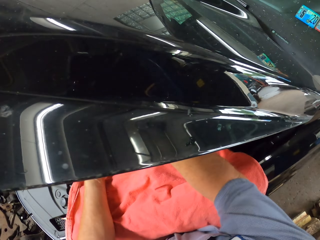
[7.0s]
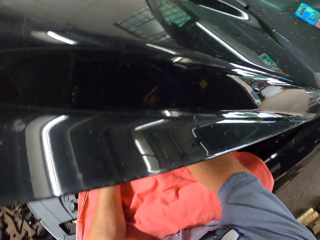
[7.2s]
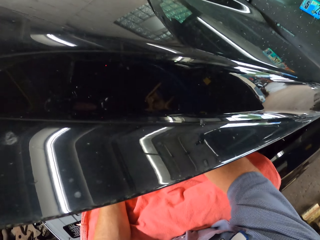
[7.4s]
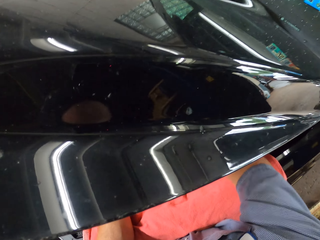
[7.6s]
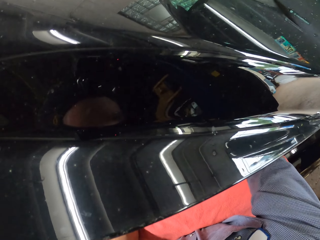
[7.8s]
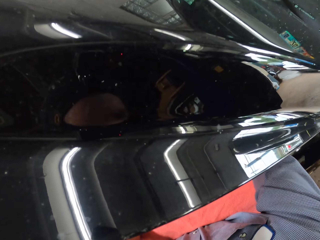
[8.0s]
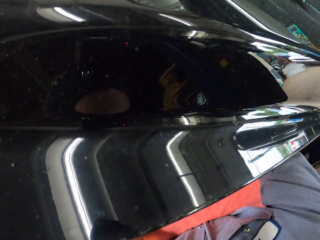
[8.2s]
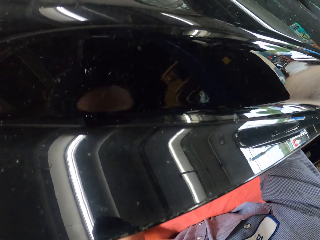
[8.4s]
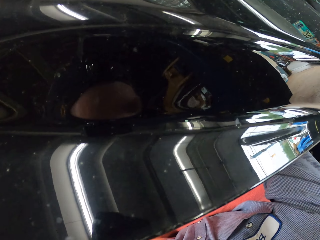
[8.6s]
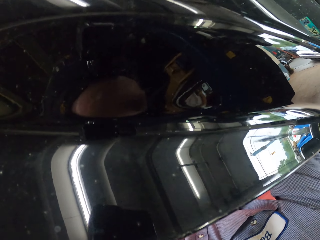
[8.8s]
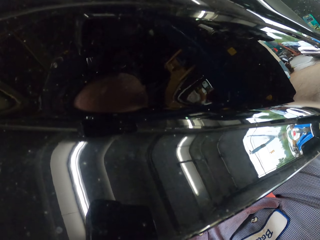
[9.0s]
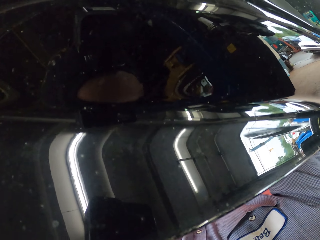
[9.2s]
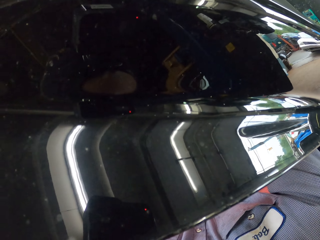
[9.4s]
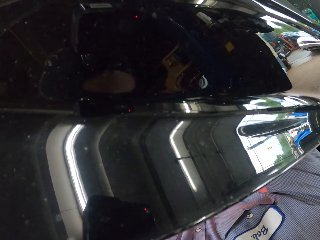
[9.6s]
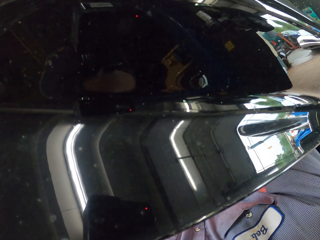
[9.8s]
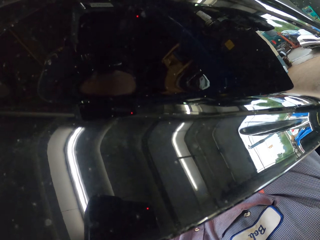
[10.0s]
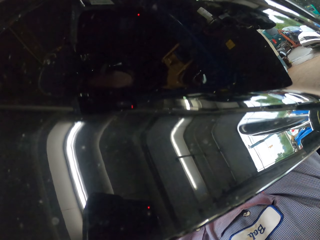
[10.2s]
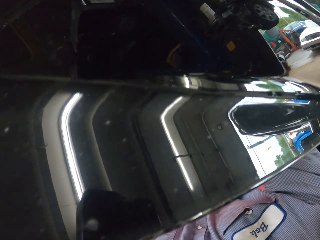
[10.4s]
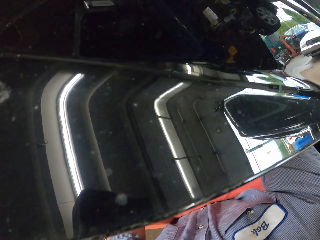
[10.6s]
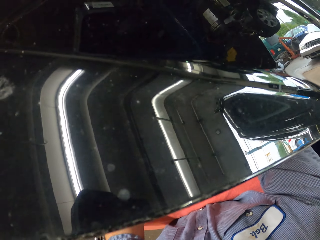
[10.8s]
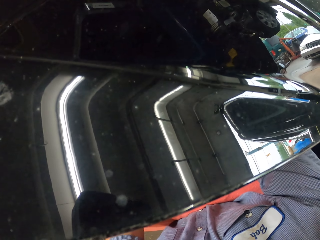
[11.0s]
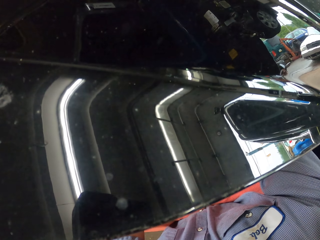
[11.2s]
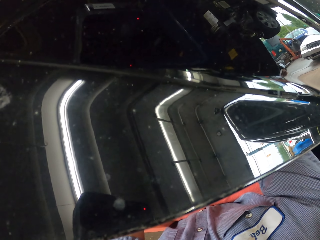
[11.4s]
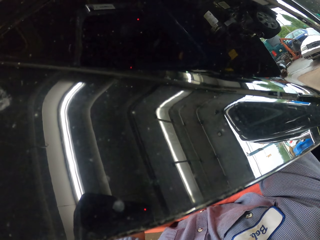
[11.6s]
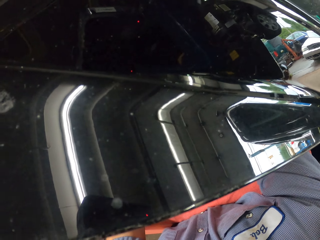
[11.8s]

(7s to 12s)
The camera wearer puts oil in the engine.

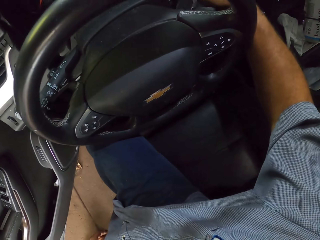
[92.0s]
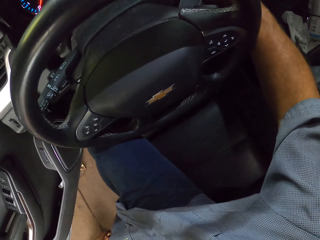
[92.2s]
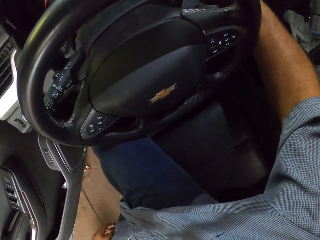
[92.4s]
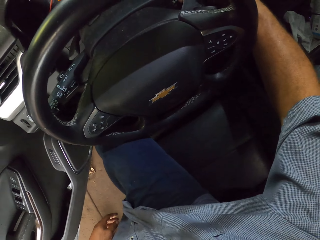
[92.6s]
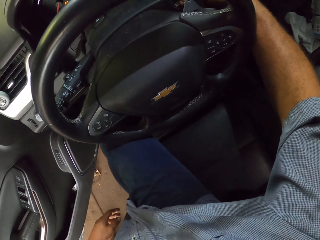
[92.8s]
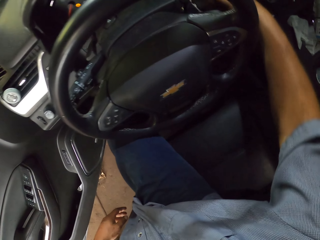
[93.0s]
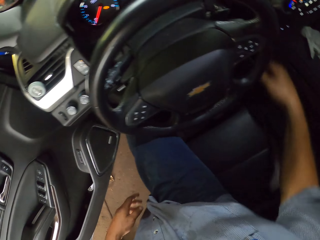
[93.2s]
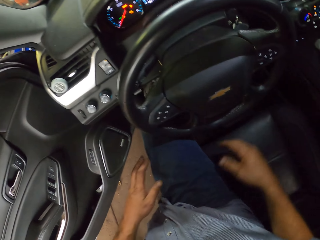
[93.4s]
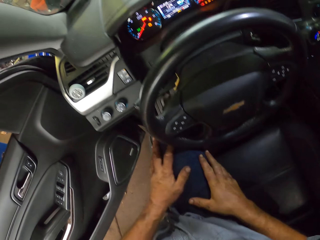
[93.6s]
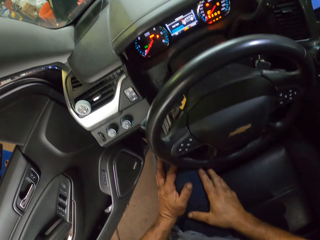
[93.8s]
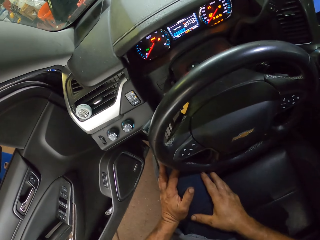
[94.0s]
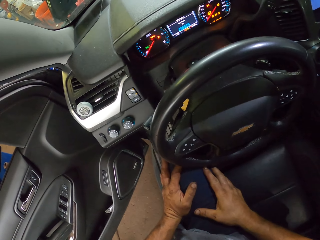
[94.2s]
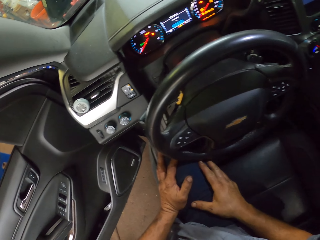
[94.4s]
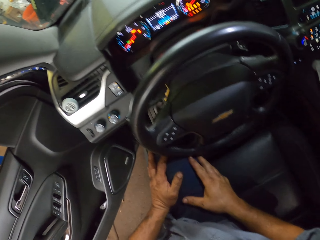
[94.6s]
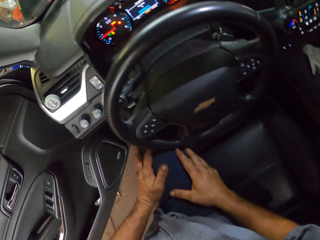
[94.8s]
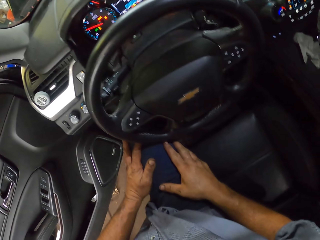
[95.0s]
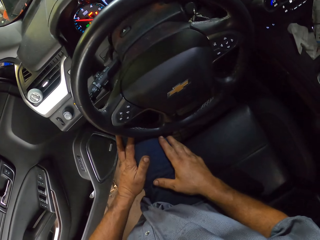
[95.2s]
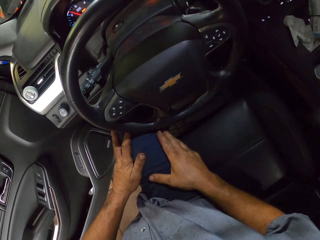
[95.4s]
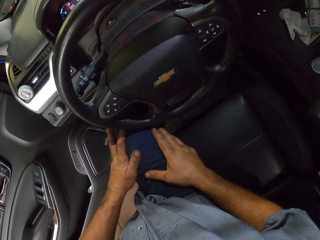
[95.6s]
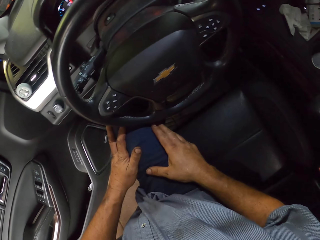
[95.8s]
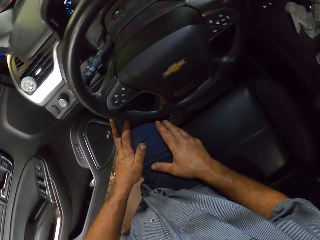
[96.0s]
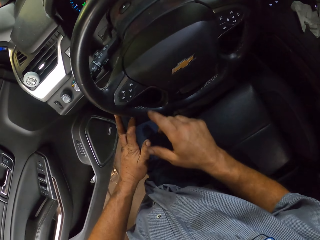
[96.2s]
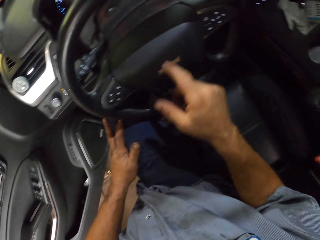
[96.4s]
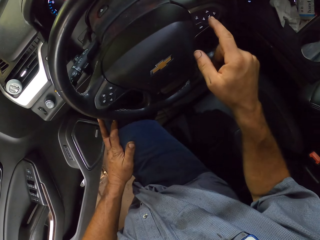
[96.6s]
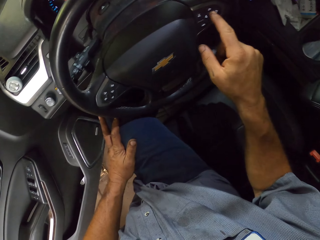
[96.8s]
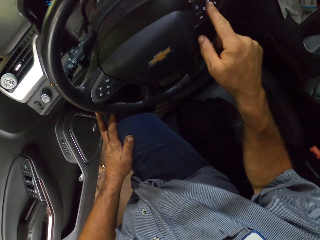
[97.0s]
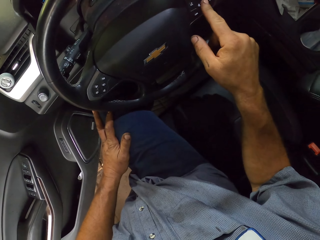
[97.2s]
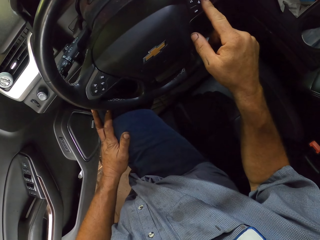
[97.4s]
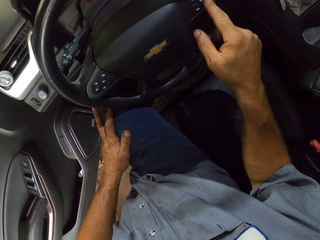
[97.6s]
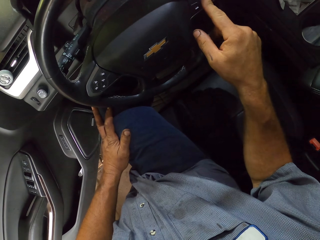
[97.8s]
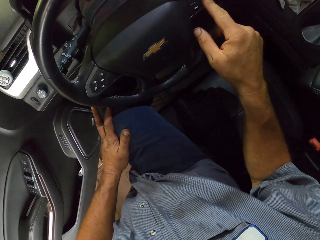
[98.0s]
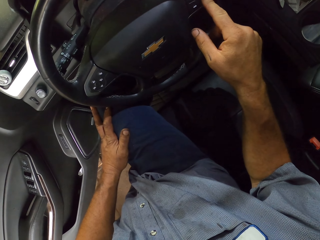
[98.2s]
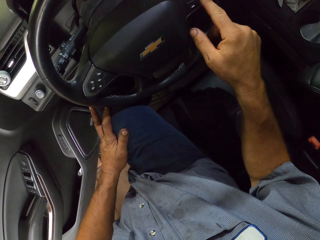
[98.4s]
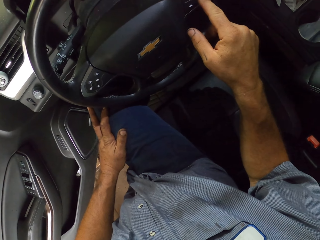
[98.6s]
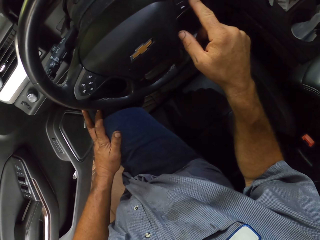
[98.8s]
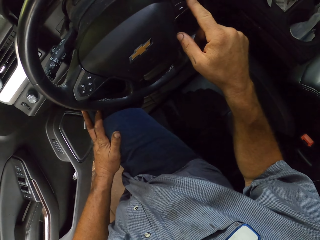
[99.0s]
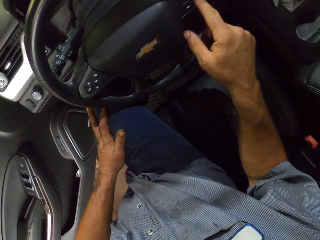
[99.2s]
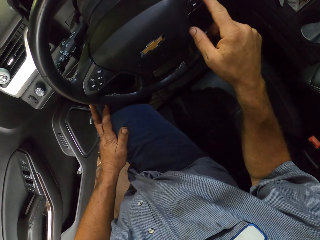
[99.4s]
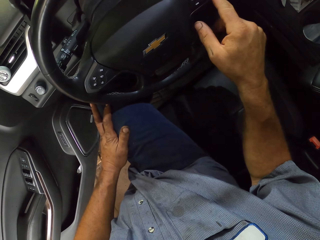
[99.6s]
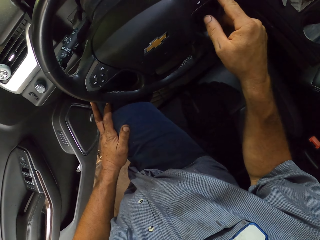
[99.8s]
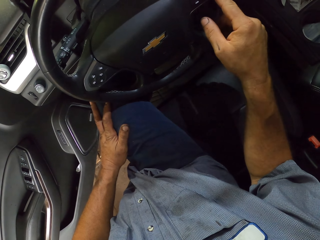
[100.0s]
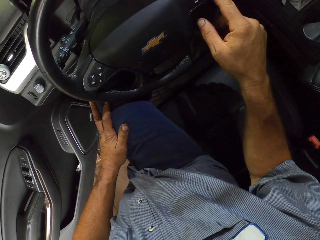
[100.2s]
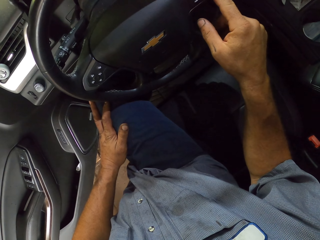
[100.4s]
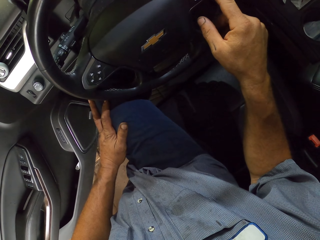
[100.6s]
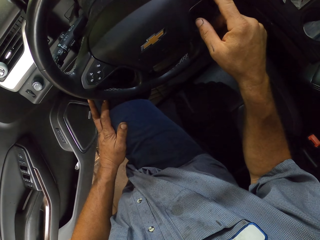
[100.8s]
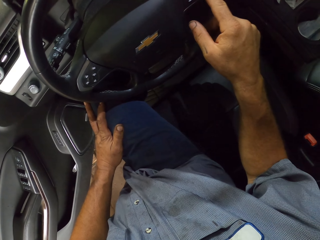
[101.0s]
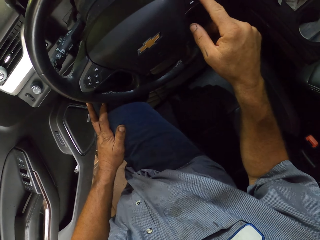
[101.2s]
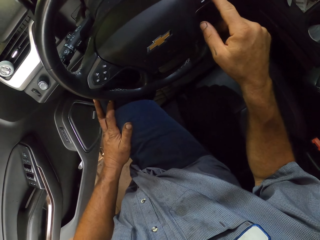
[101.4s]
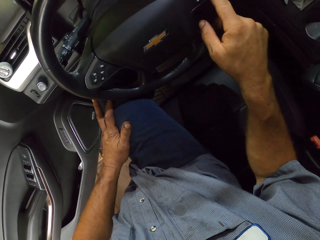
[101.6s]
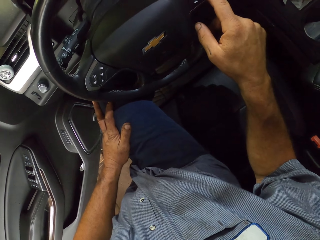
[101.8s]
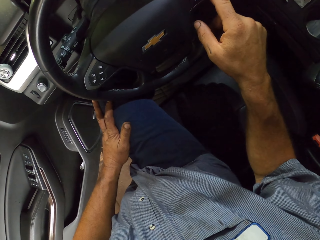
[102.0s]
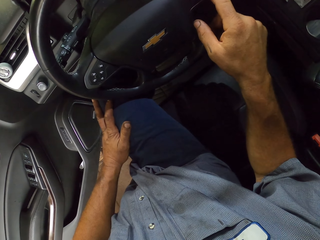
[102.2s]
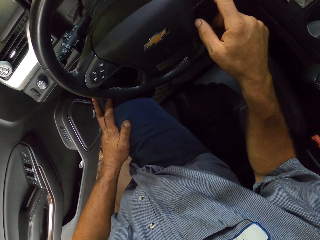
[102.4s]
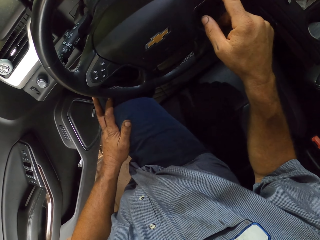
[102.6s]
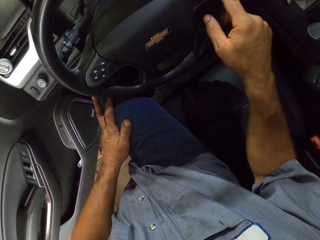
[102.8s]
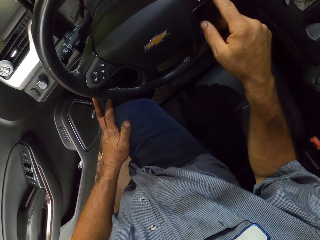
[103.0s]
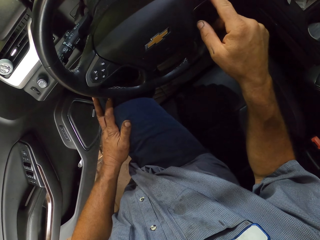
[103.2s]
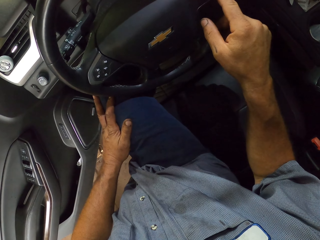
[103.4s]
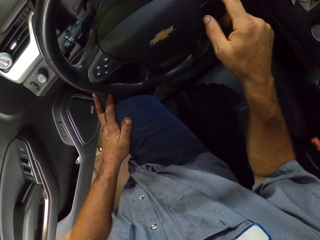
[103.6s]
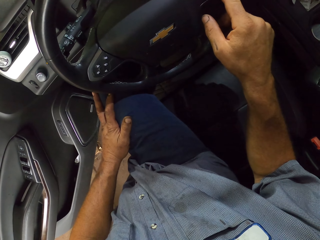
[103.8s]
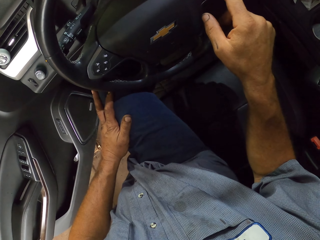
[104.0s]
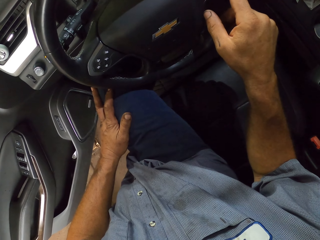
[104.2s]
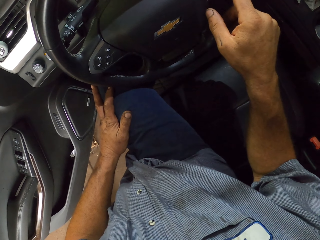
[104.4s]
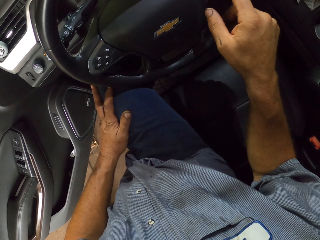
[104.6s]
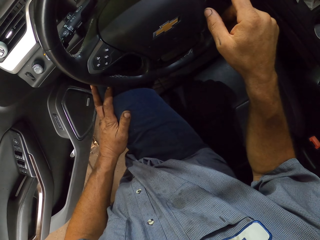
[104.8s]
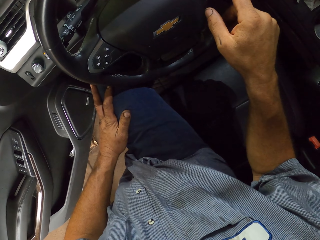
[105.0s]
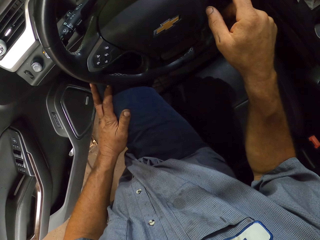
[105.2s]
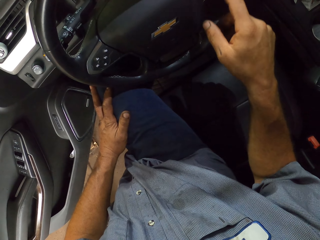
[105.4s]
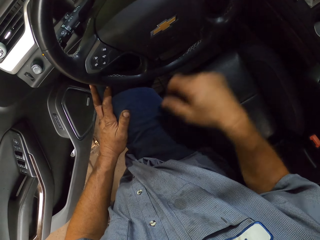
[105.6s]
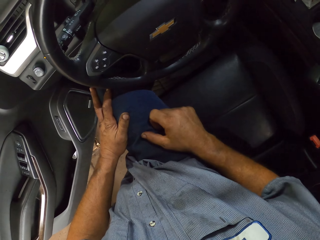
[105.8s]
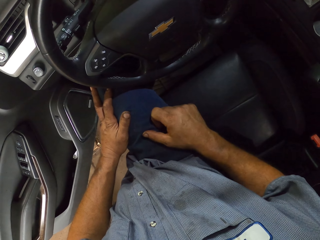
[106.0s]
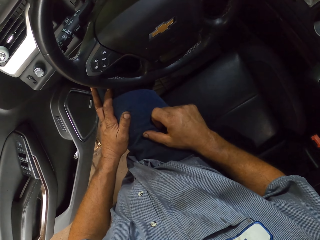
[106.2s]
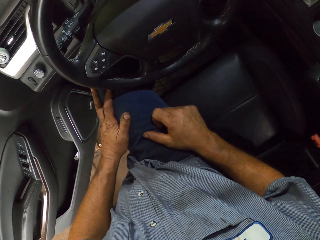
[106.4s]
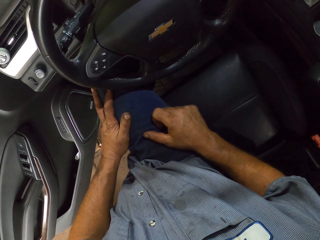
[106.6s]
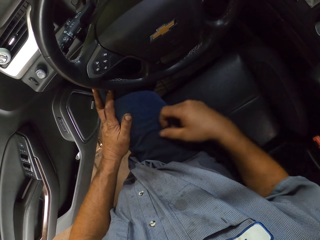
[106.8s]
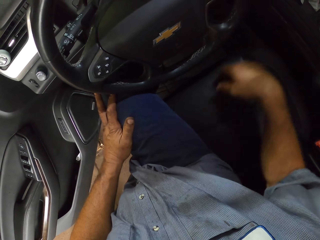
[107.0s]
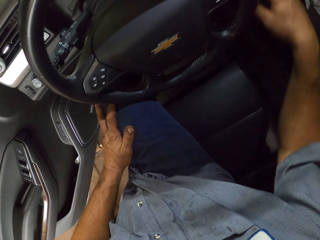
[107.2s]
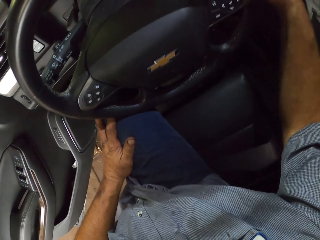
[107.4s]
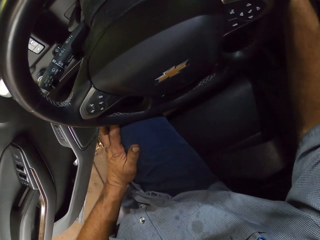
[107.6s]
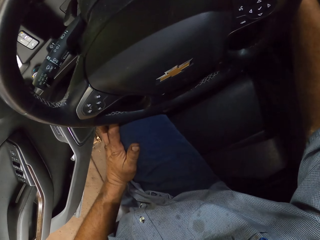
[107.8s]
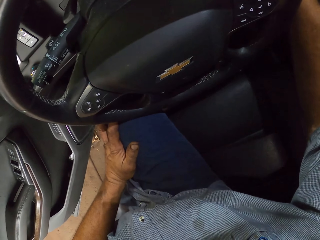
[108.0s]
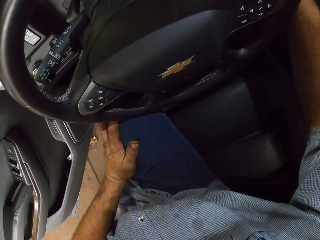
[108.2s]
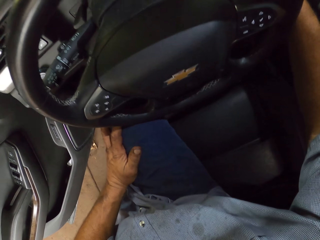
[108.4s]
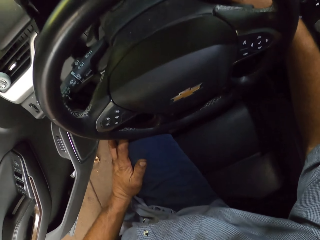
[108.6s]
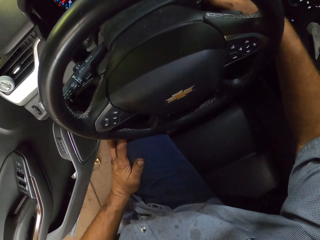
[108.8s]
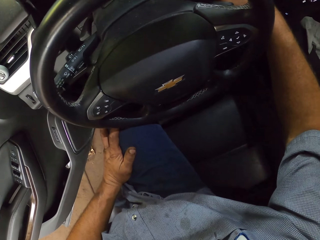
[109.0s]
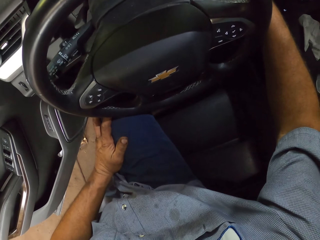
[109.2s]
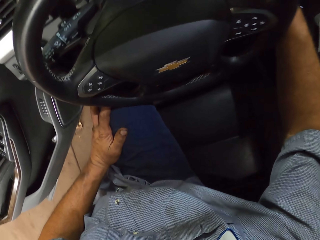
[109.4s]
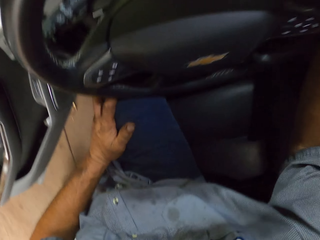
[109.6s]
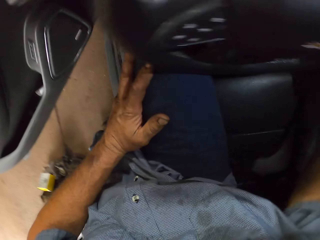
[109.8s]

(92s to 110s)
The camera wearer starts the car. He moves his hands, holds his leg, and moves his hand. He sets the car. He presses the audio control adapter. He moves his hand. He moves his hand again. He turns off the car.
